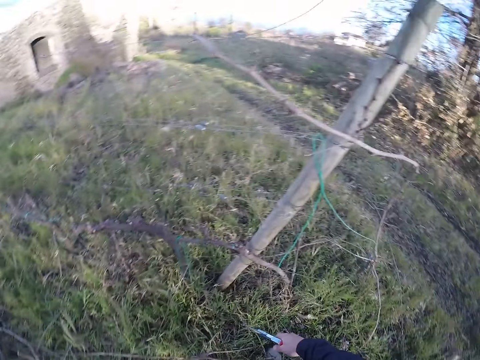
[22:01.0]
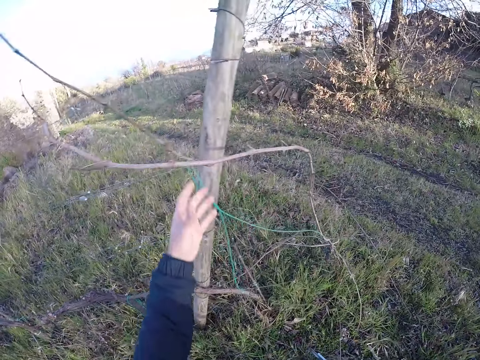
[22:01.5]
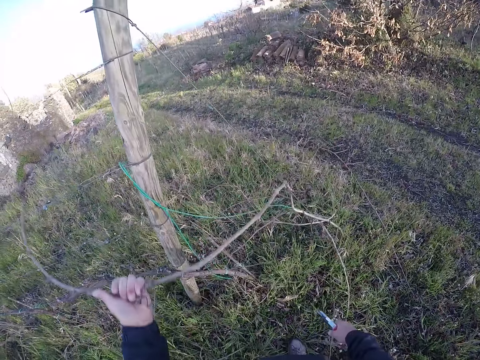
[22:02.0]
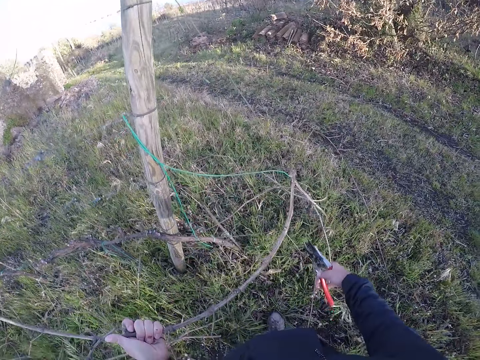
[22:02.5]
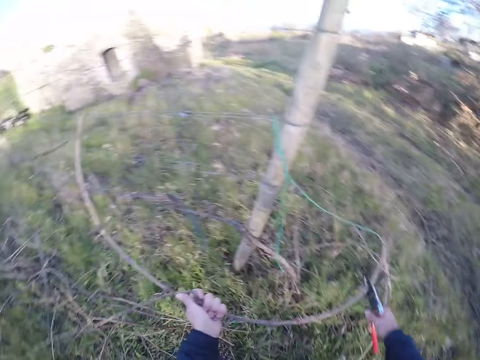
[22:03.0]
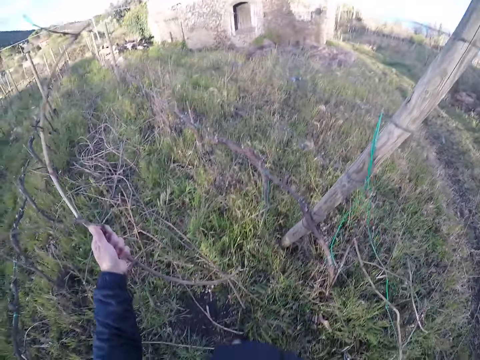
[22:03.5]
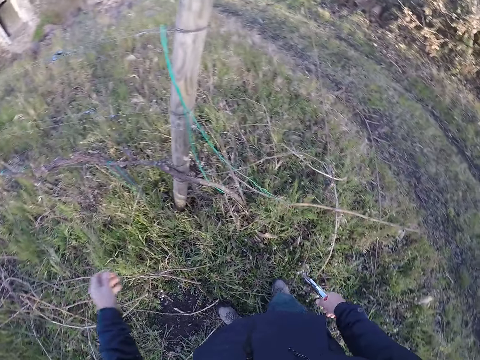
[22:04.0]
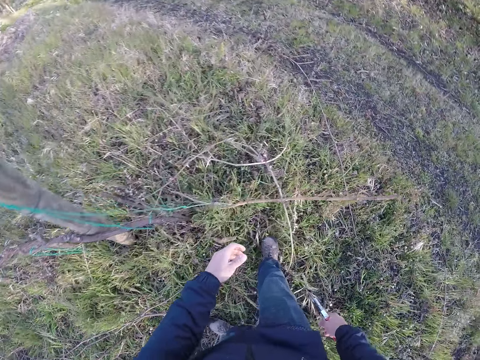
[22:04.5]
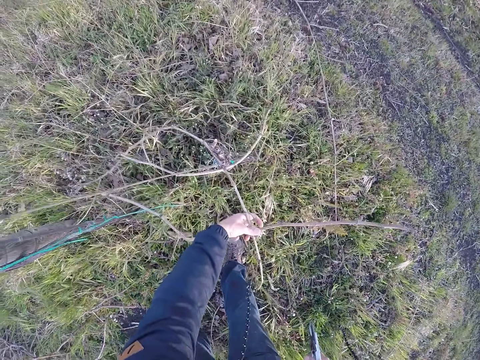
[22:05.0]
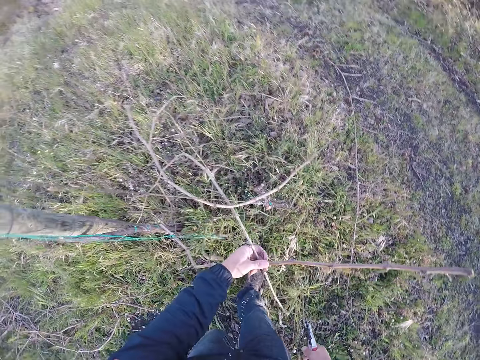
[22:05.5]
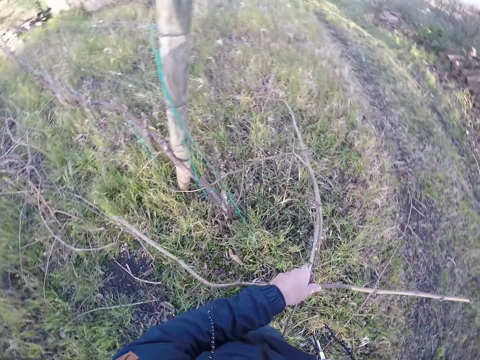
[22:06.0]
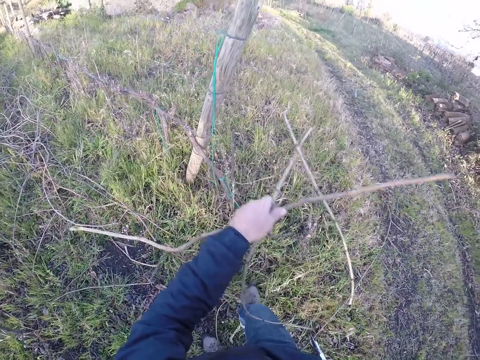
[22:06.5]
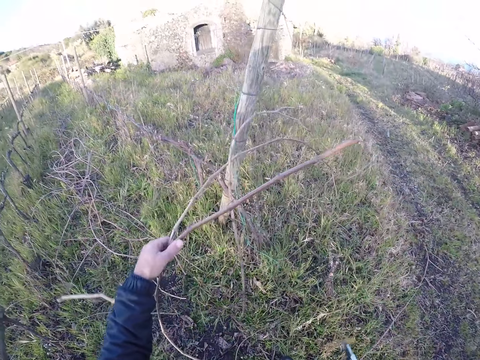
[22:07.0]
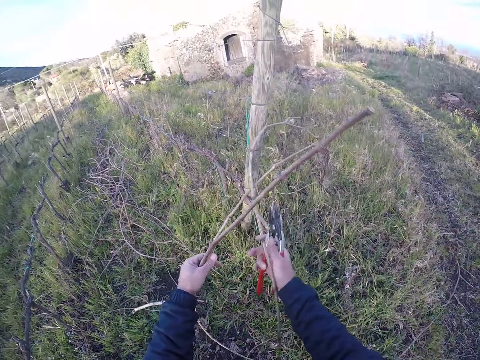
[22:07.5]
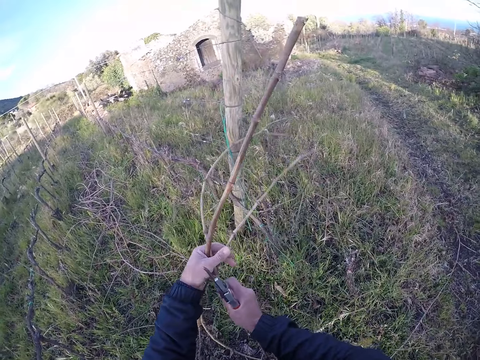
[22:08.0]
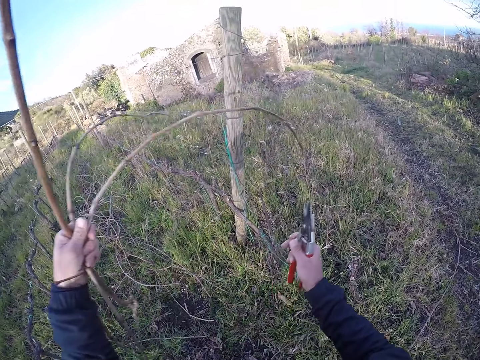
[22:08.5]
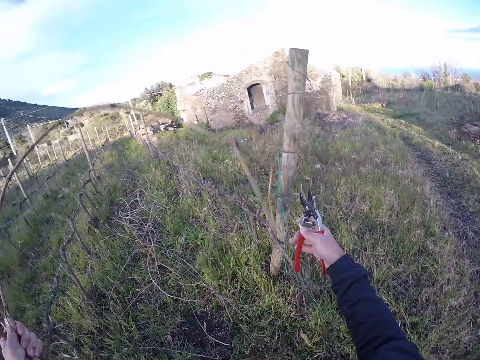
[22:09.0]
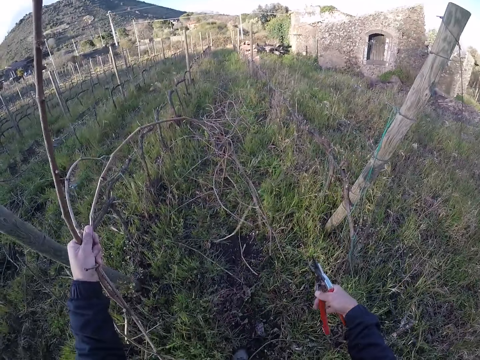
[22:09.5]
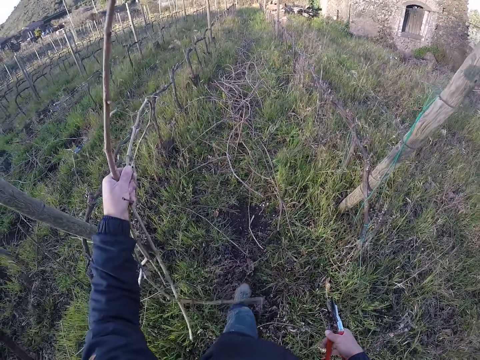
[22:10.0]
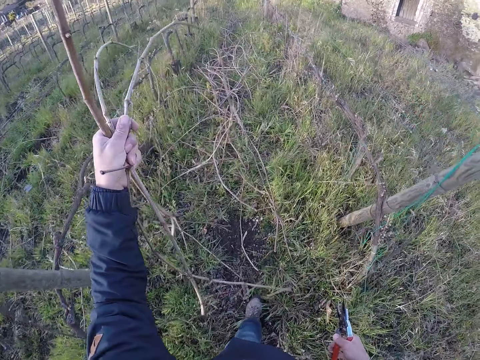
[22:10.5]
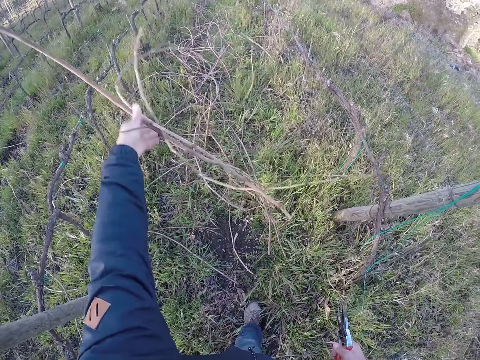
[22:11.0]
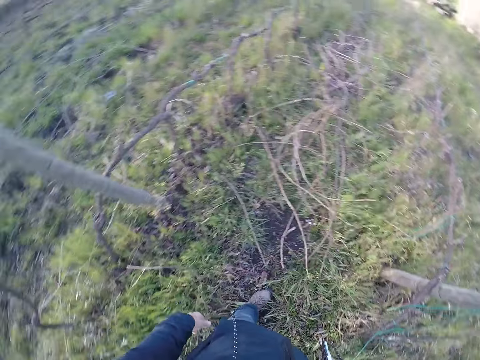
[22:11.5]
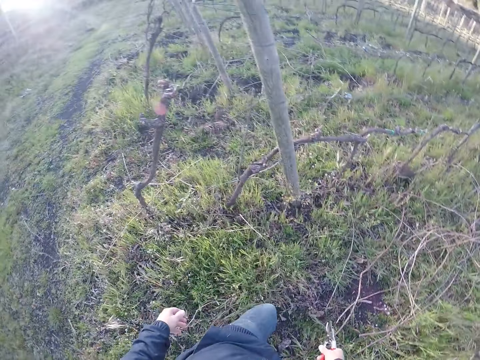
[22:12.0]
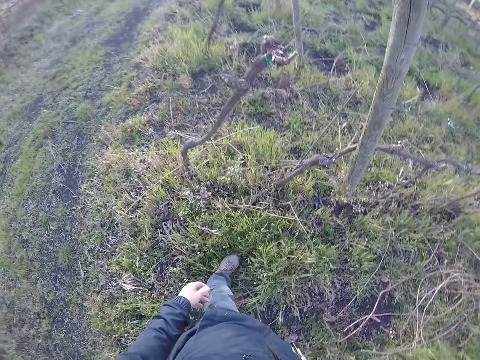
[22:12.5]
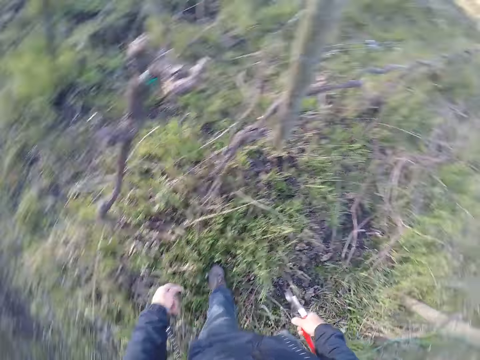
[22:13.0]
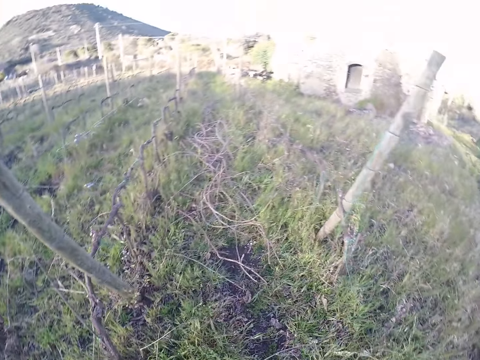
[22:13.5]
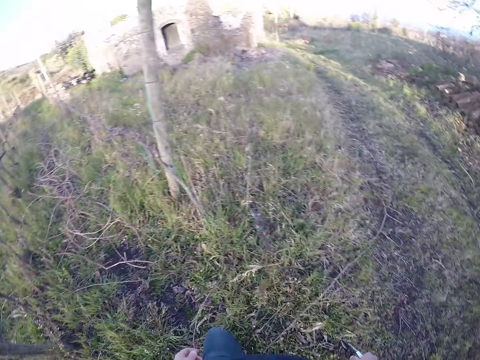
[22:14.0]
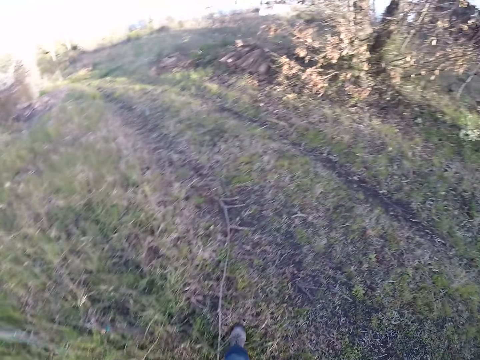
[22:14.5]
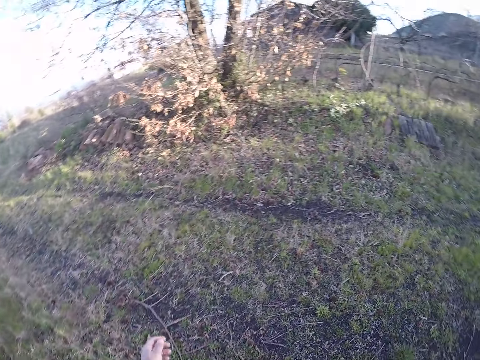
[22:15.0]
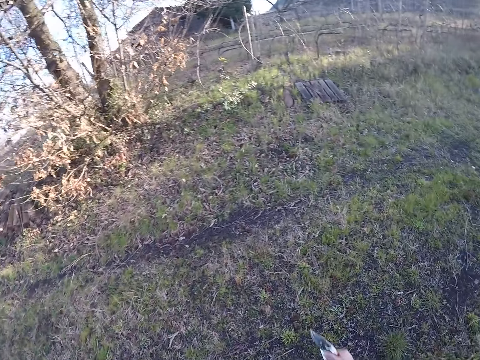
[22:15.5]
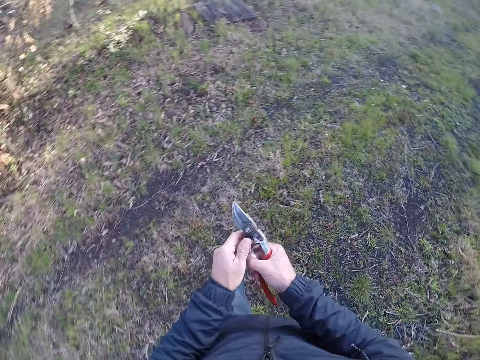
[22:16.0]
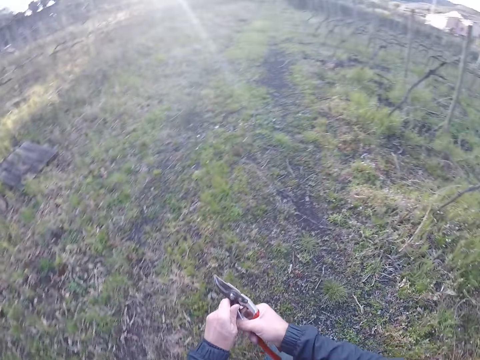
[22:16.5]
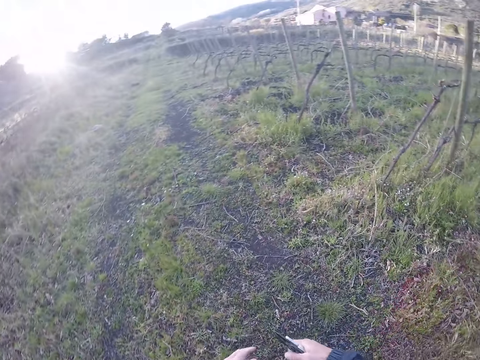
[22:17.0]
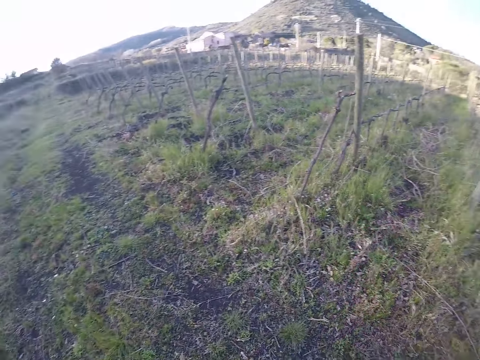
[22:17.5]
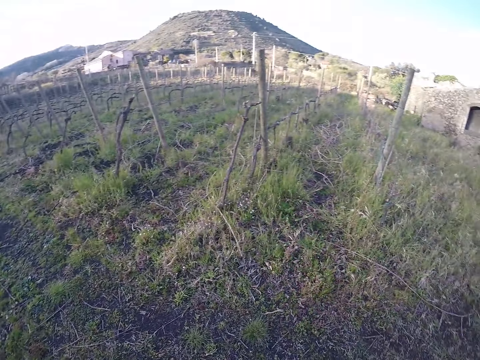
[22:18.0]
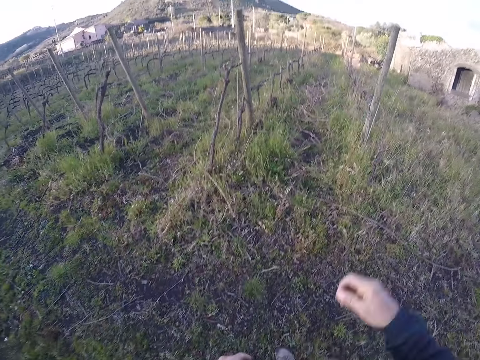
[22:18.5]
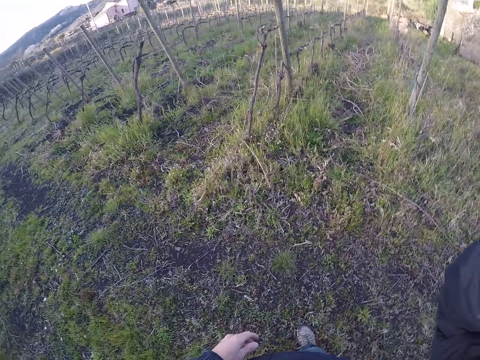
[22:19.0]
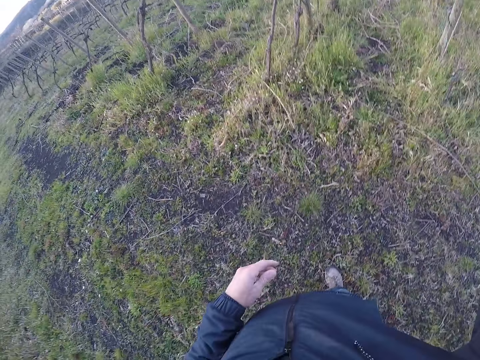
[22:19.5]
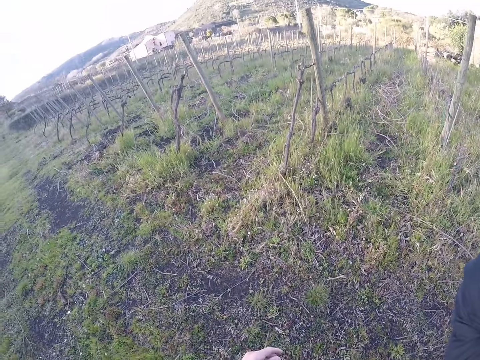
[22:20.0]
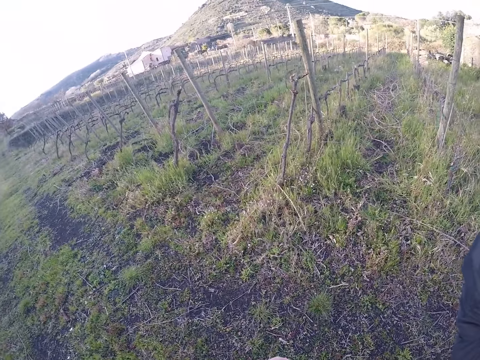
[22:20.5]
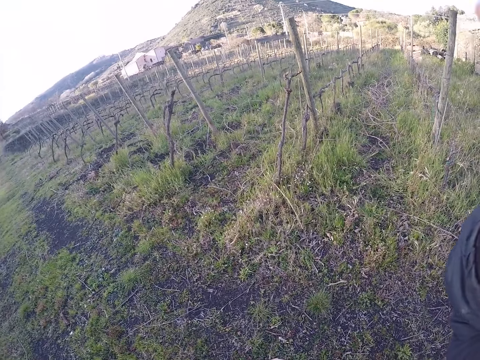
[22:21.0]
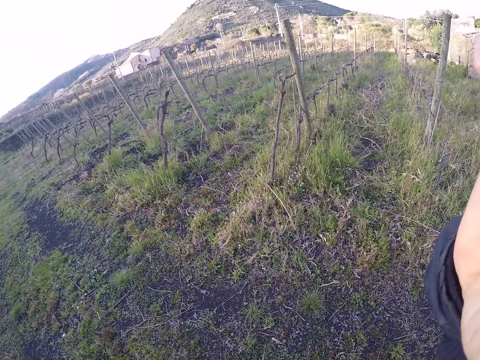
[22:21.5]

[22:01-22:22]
The camera wearer drops the twig or branch on the ground with her left hand. She pulls a twig with her left hand. She holds a branch on the fence. She cuts the twig with the pruner in her right hand. She drops the twig on the ground with her left hand. She picks up twigs from the ground with her left hand. She holds branches on the fence. She holds the twig with her right hand. She holds the twig with her left hand. She pulls the twigs from the fence with her left hand. She drops the twigs on the ground with her left hand. She walks on the garden. She touches the pruner with her left hand and holds the prune cutter. She raises the right hand.
